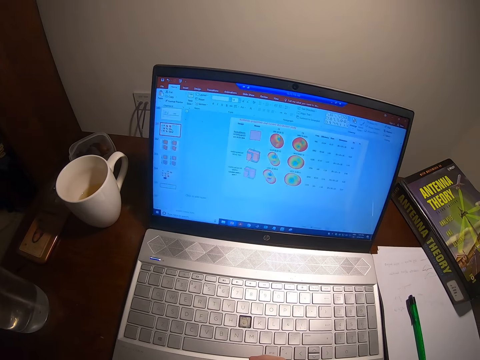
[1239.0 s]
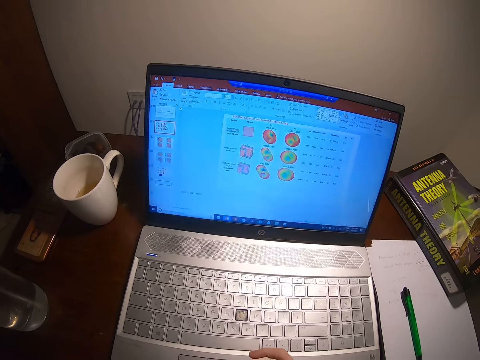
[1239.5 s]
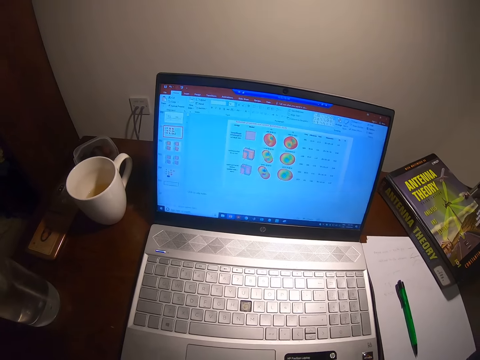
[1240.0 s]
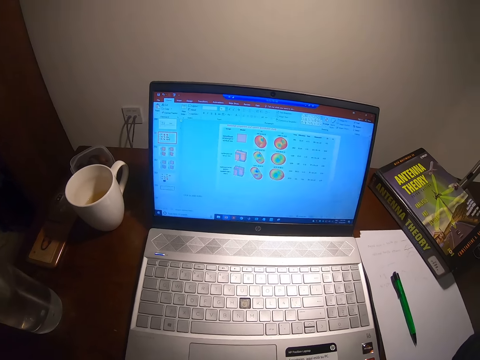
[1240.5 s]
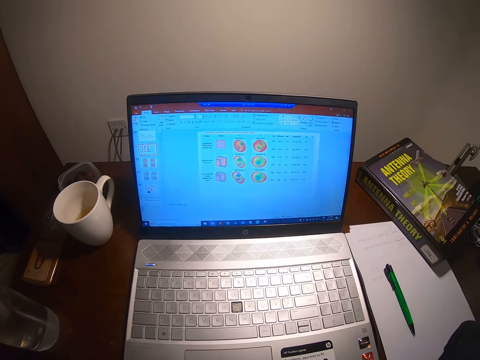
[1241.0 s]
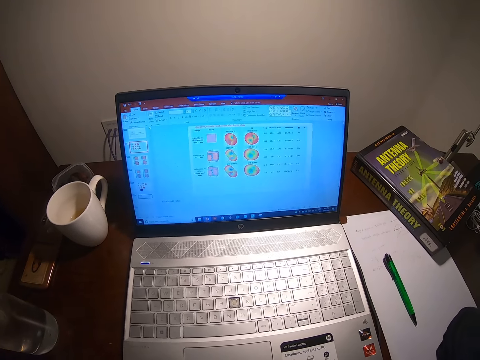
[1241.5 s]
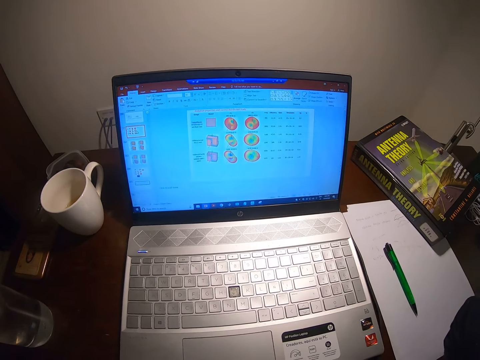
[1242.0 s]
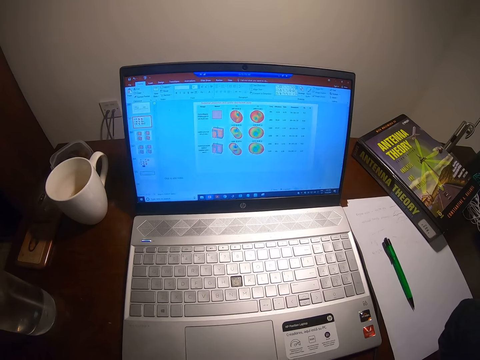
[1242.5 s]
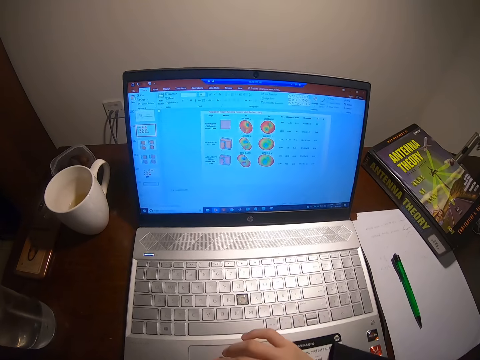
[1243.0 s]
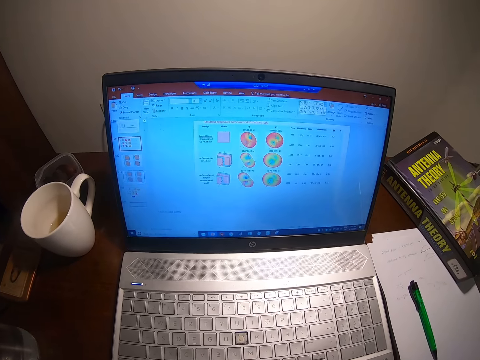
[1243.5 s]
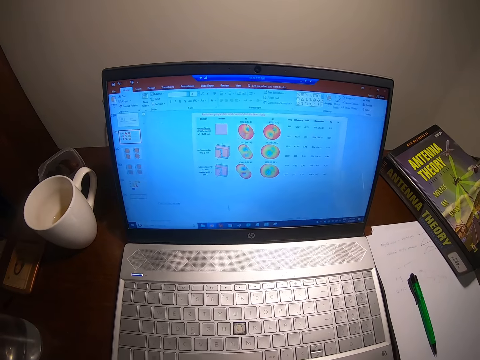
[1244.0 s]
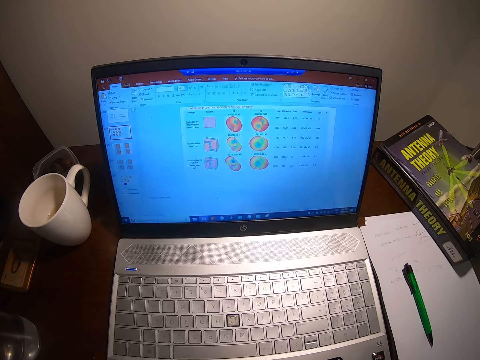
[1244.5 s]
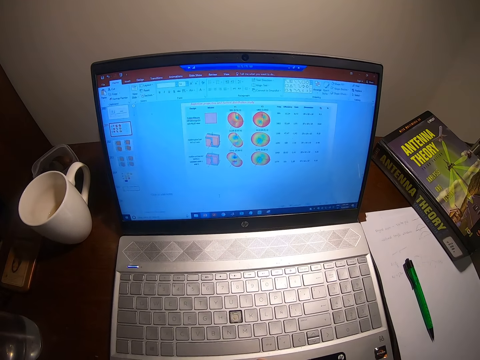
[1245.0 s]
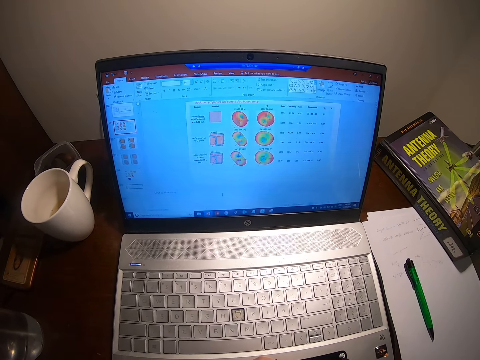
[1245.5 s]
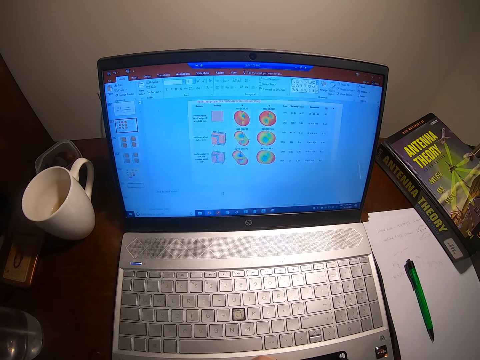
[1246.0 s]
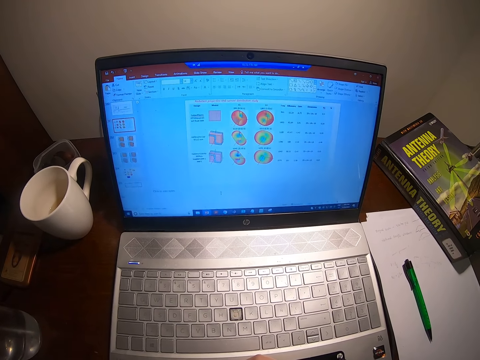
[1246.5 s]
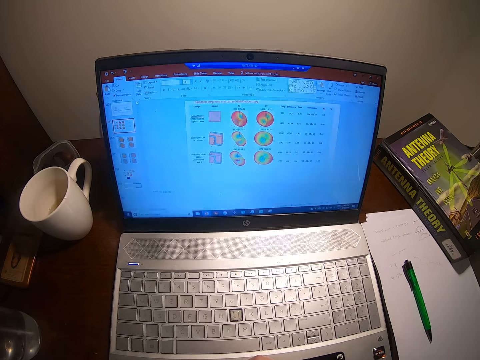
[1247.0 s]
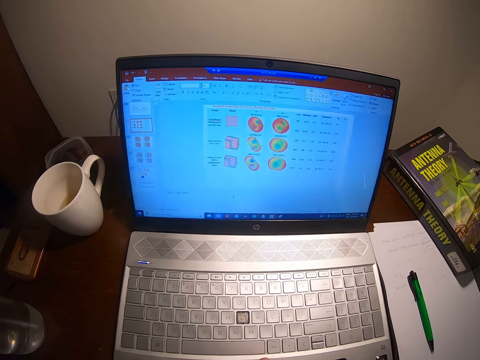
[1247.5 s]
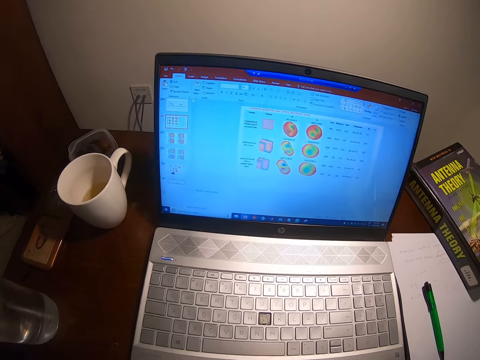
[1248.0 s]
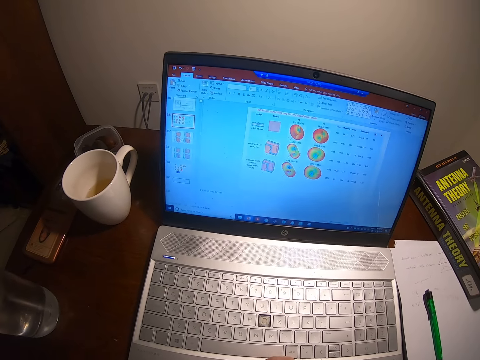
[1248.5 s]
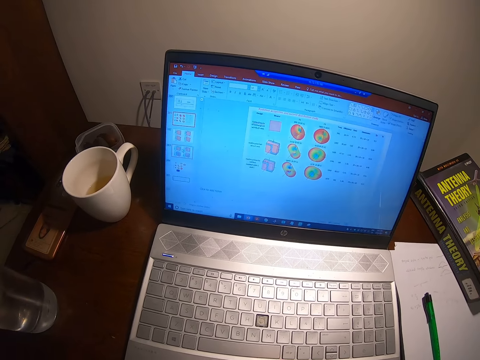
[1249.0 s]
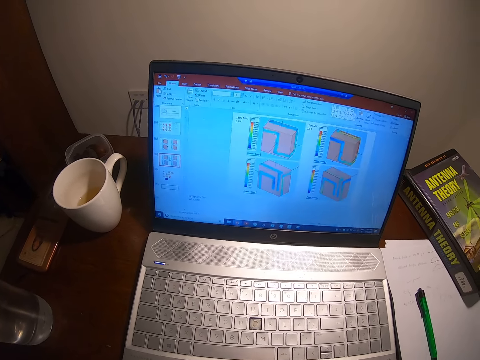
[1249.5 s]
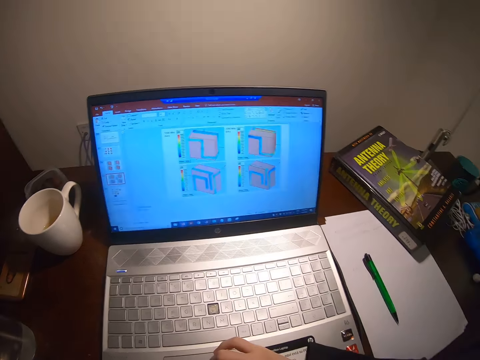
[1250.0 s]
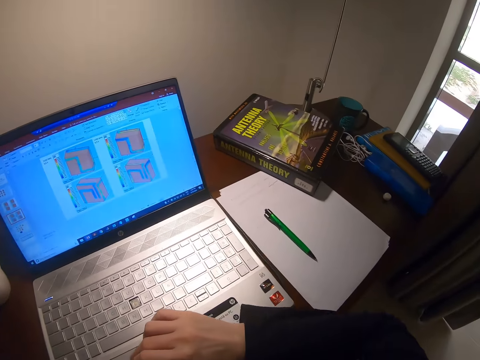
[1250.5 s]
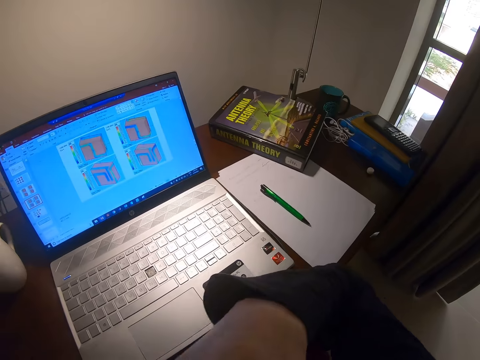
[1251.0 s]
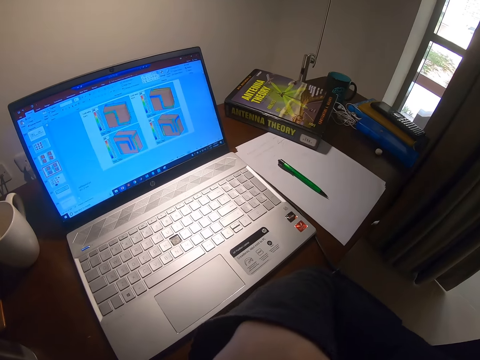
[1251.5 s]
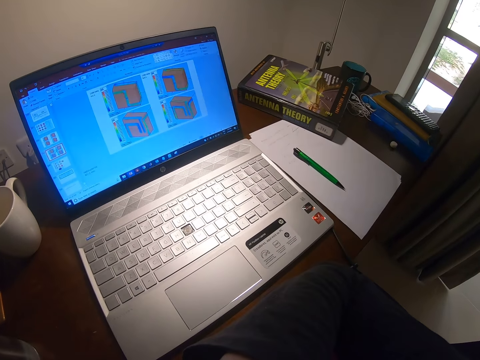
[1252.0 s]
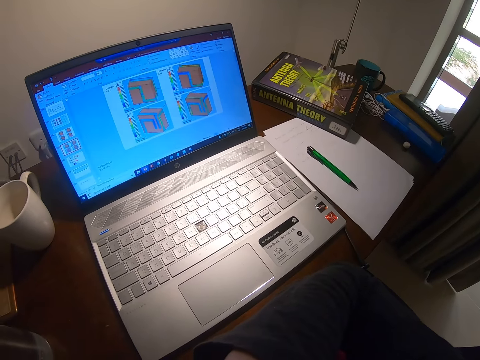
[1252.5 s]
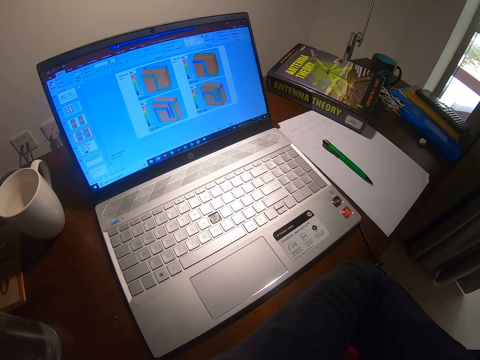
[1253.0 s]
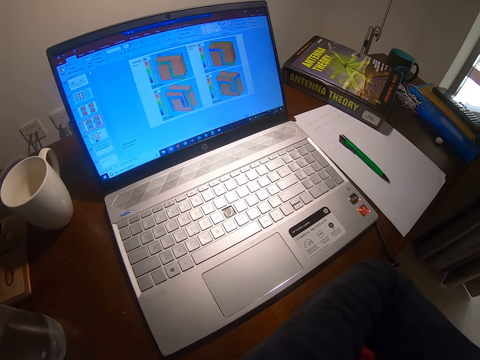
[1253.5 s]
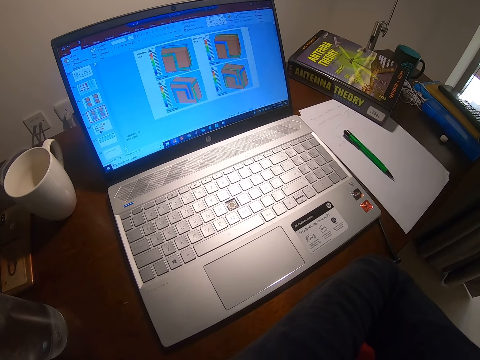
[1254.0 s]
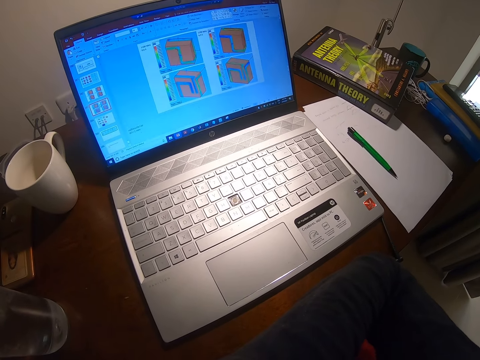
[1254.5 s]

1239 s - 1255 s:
The camera wearer touches the mouse. They scroll on the laptop. They scroll the laptop. They fold the hands.

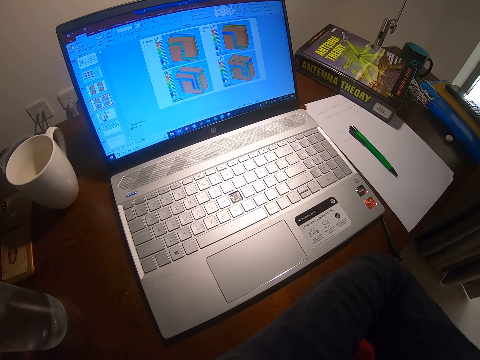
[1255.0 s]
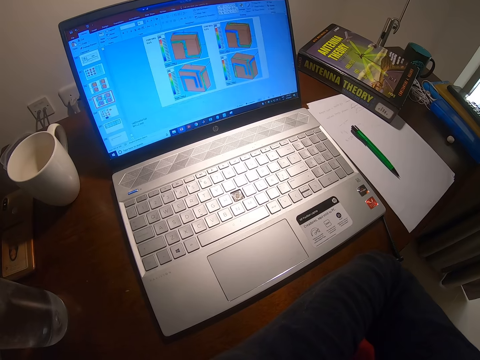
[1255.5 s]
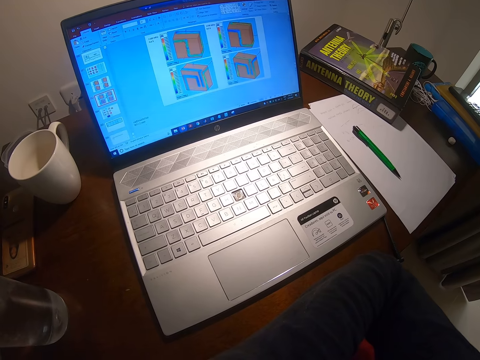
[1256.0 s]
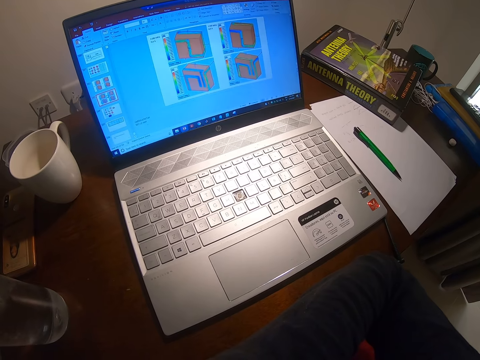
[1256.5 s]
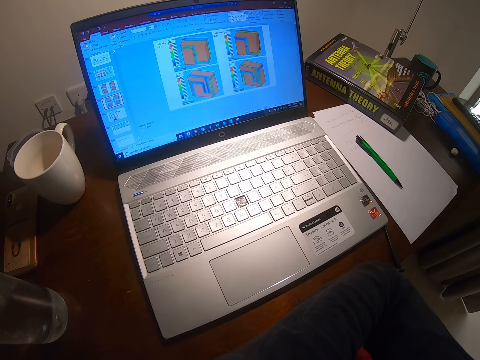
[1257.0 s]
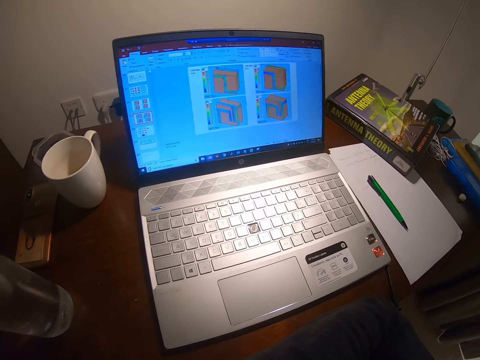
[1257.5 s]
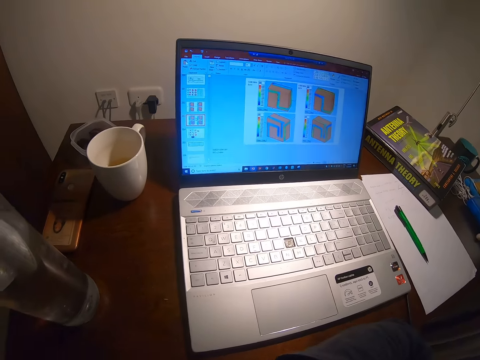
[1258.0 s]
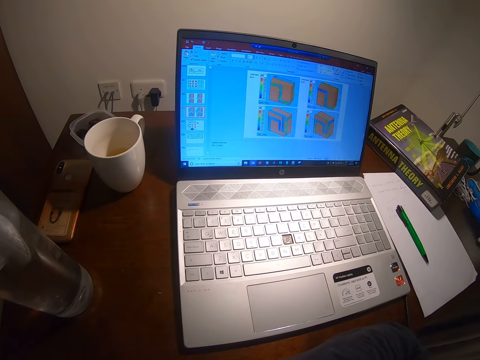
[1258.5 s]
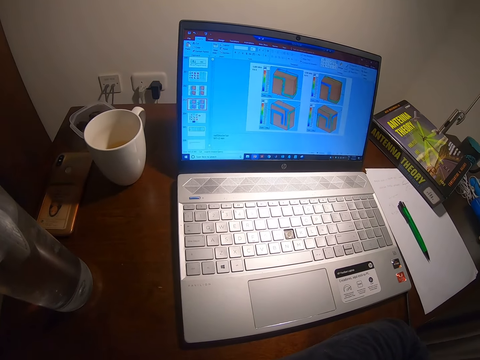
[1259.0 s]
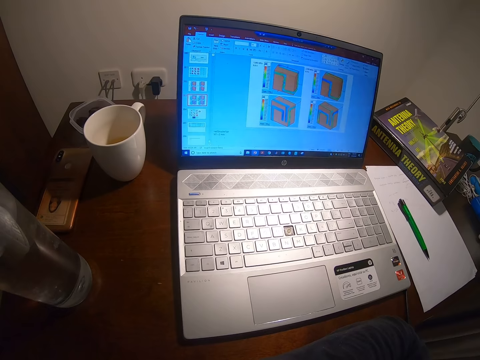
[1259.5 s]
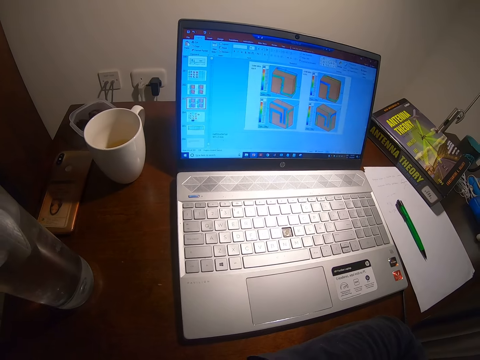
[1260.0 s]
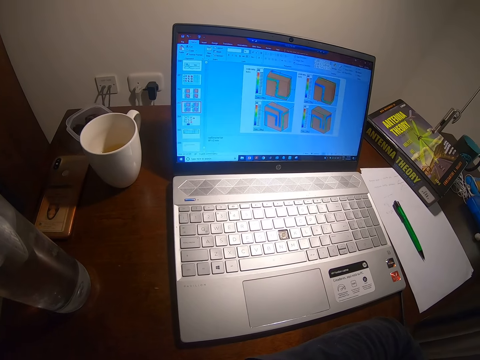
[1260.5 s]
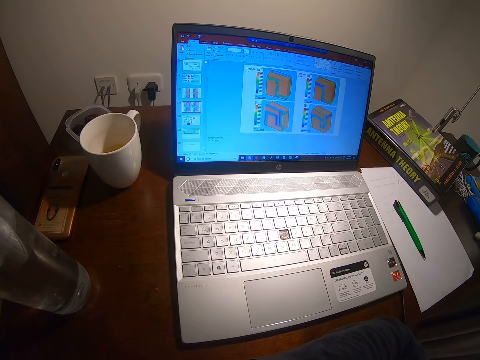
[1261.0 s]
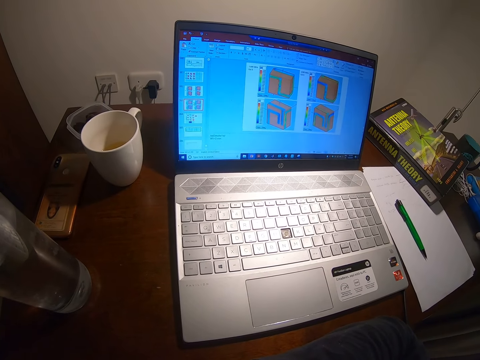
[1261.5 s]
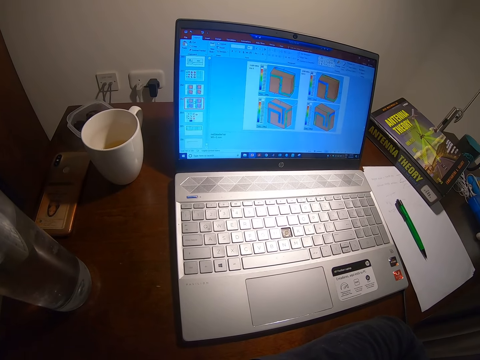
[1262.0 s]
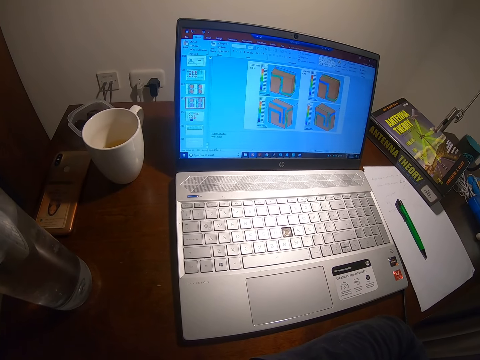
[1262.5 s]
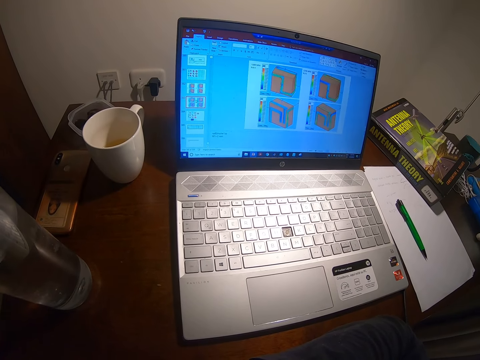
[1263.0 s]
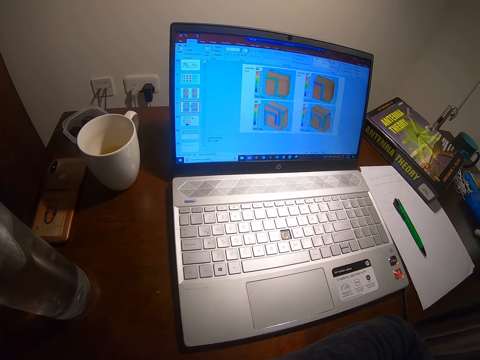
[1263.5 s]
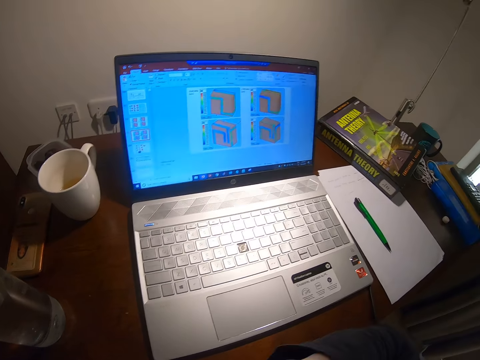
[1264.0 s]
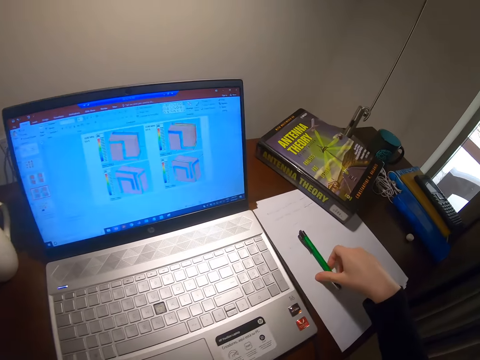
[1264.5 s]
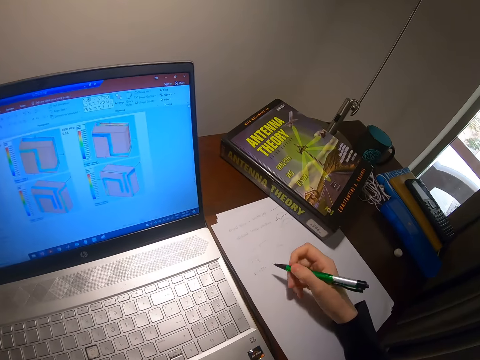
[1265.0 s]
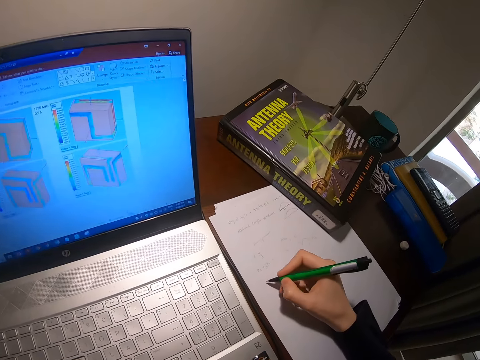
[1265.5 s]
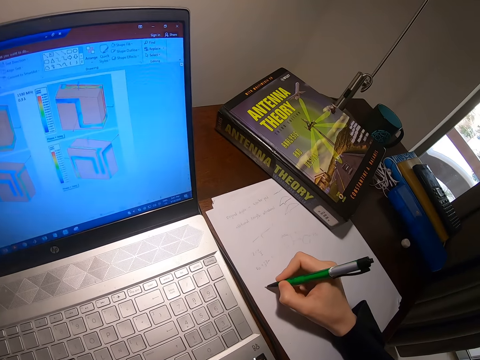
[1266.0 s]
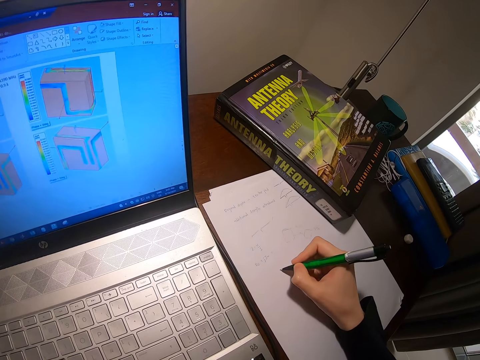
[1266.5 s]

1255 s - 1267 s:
The camera wearer looks around the house. They pick up a pen and write on the paper.
